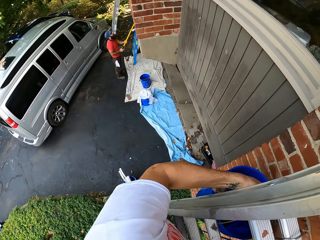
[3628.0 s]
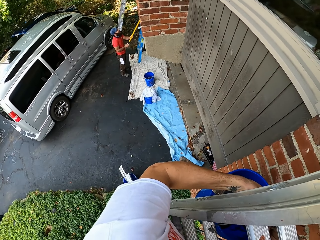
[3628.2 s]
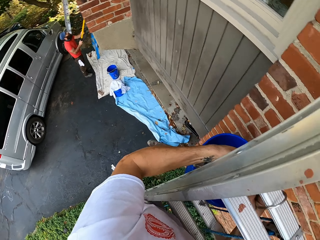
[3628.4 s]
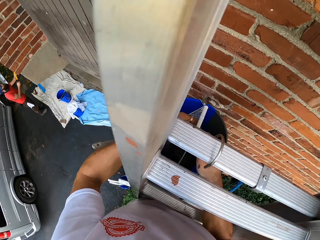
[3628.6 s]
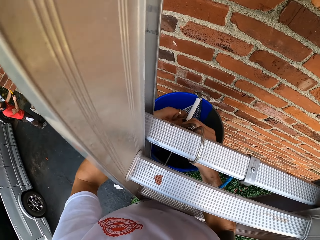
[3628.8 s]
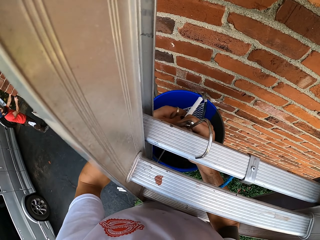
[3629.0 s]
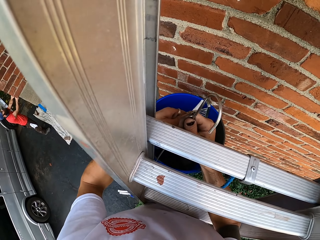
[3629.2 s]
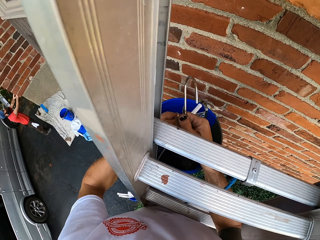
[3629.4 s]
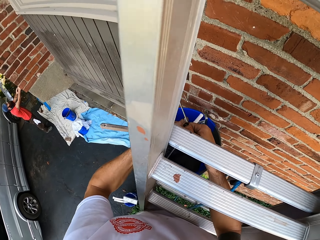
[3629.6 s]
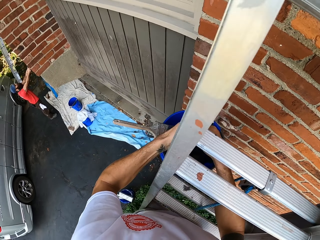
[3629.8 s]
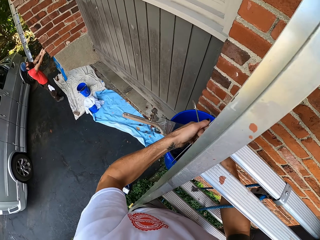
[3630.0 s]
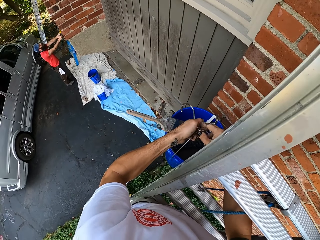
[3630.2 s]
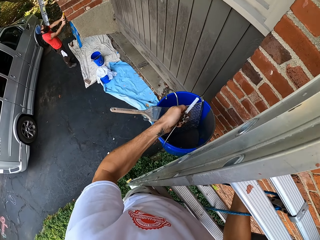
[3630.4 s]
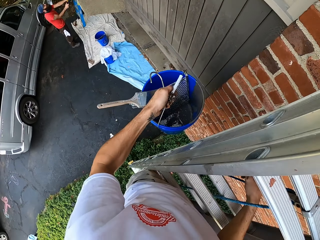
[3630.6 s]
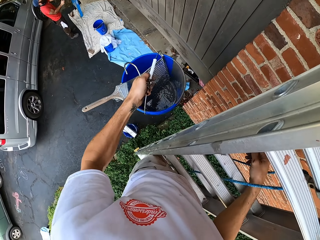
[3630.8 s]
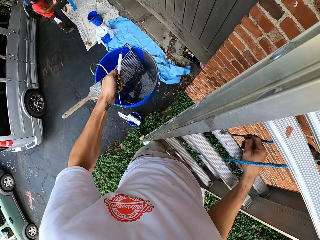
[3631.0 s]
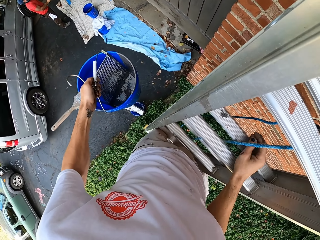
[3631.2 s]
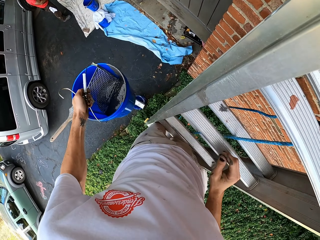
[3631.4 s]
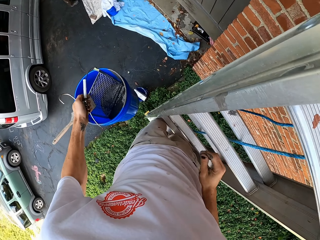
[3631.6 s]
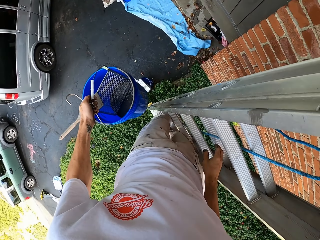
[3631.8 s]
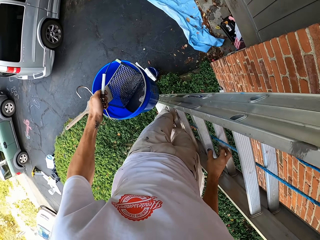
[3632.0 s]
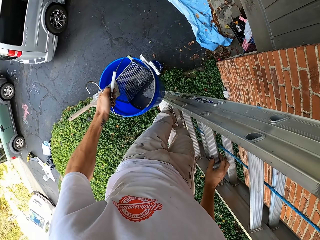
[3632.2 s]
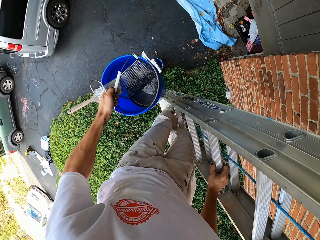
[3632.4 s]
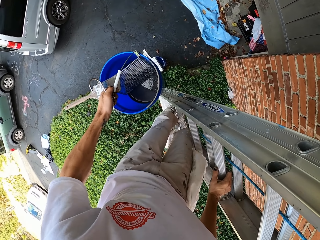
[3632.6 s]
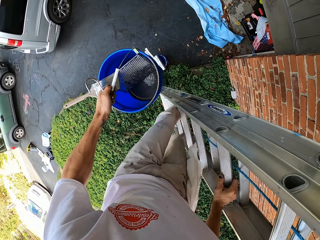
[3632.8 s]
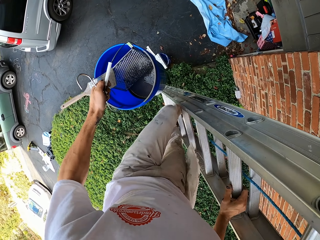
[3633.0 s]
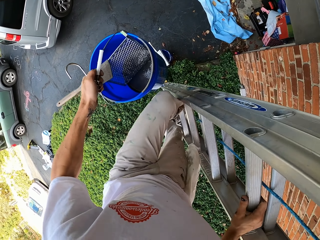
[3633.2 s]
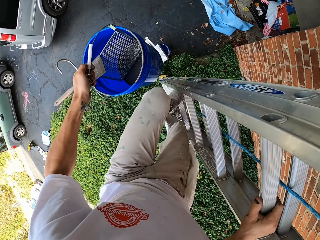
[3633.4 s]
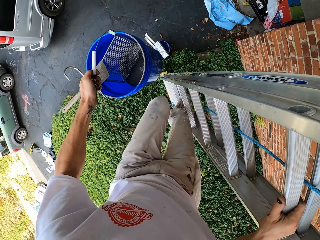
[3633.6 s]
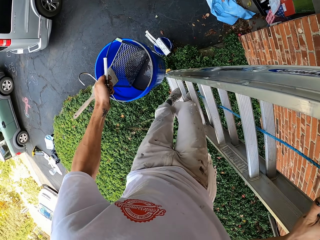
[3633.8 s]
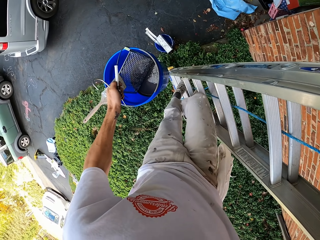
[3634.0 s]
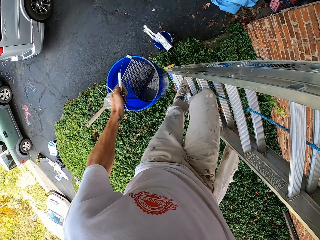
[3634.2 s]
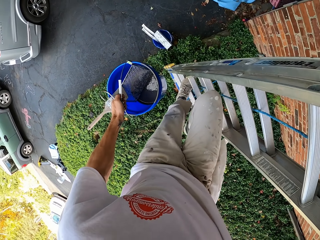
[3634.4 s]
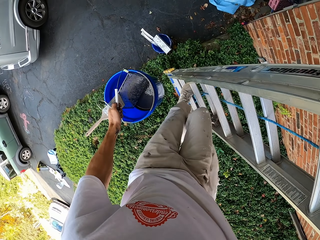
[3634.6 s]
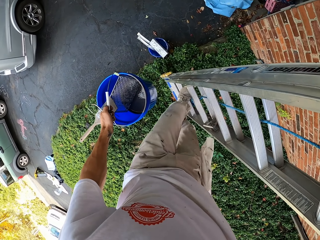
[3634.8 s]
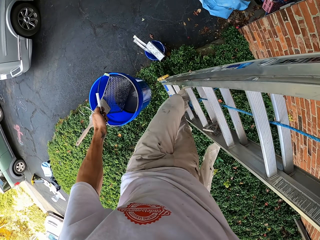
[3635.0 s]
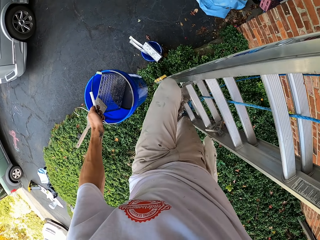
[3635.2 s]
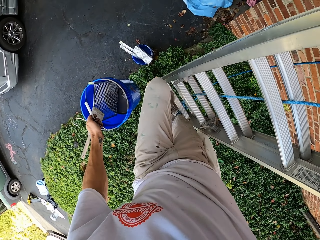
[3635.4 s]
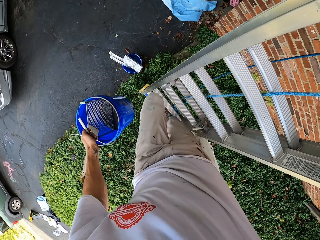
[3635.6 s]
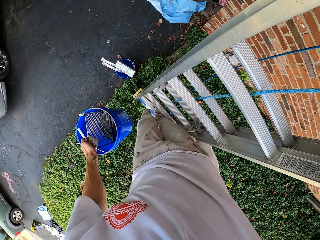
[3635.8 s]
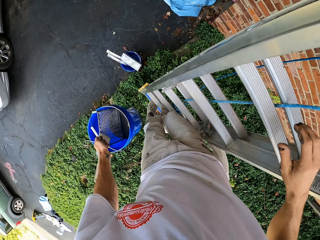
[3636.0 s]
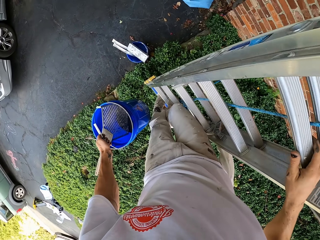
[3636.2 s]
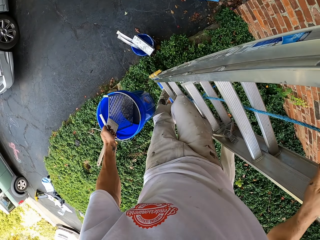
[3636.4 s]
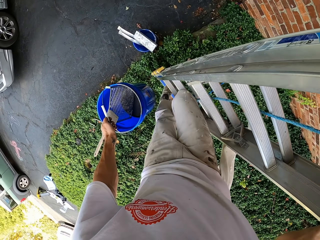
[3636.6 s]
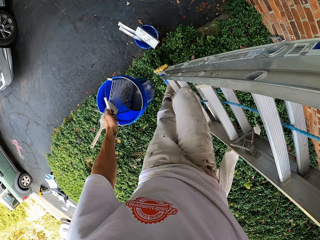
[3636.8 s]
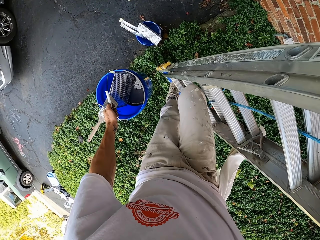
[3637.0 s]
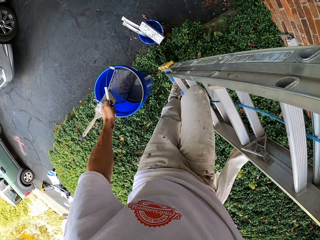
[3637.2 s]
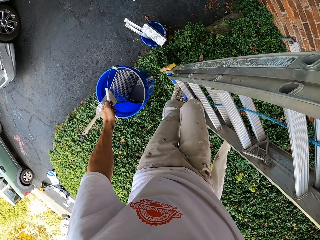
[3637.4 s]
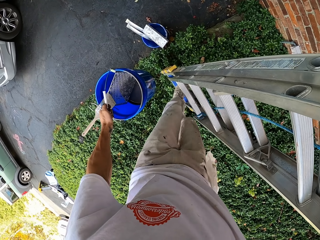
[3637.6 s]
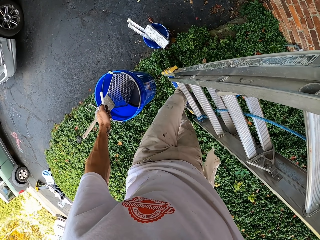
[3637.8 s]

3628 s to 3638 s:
The camera wearer unhooks the bucket from the ladder with the right hand. They pass the bucket to the left hand. They climb down the ladder.

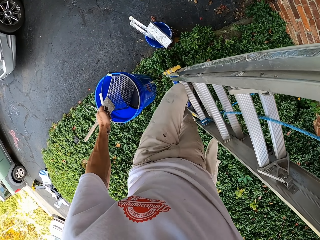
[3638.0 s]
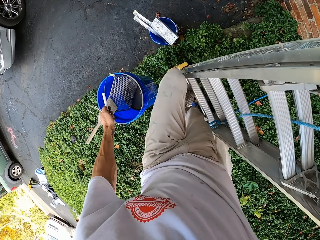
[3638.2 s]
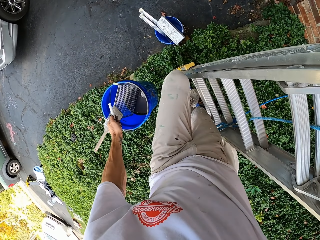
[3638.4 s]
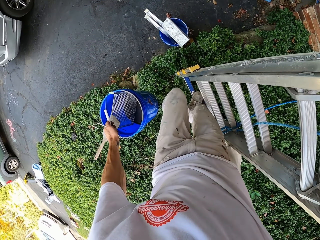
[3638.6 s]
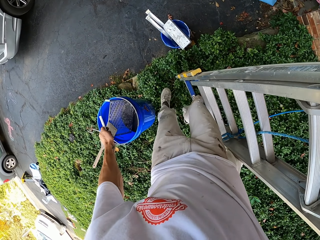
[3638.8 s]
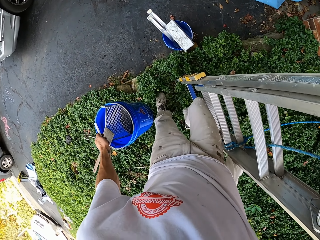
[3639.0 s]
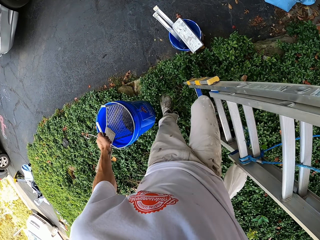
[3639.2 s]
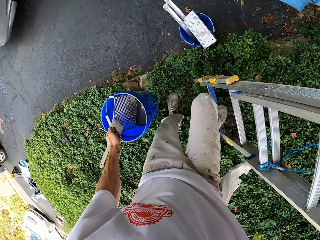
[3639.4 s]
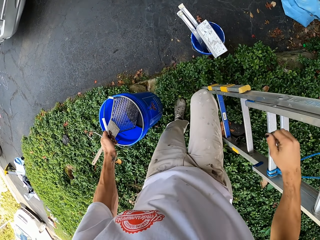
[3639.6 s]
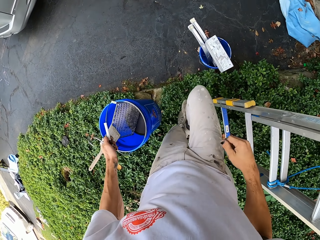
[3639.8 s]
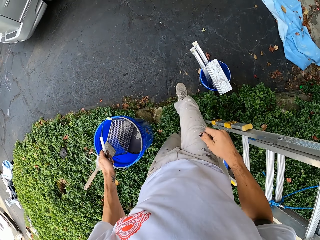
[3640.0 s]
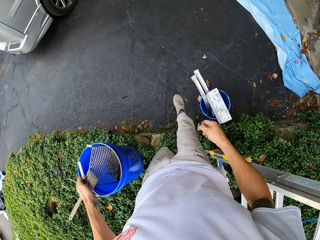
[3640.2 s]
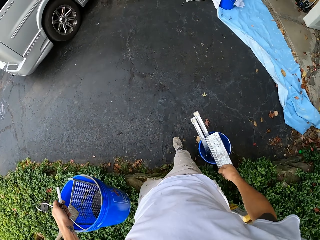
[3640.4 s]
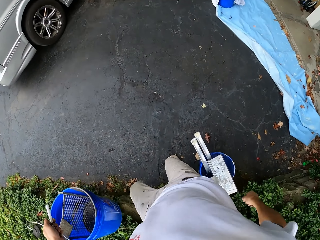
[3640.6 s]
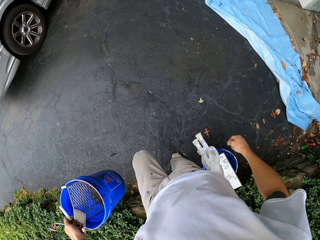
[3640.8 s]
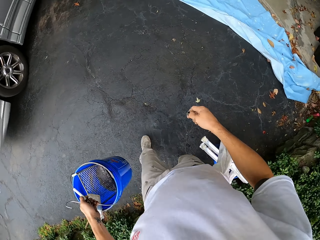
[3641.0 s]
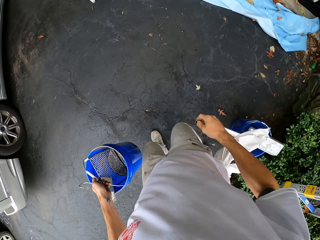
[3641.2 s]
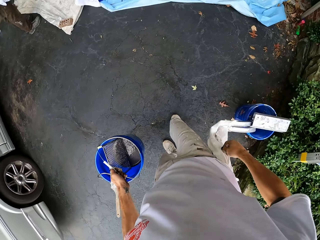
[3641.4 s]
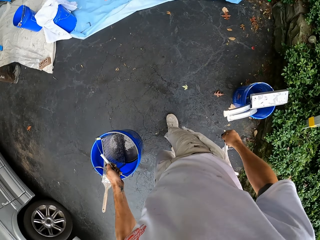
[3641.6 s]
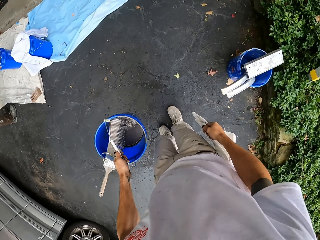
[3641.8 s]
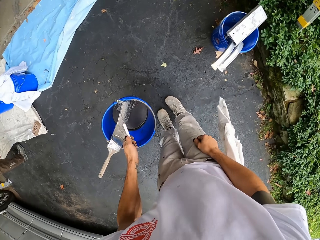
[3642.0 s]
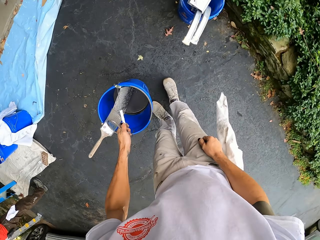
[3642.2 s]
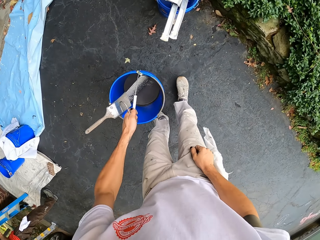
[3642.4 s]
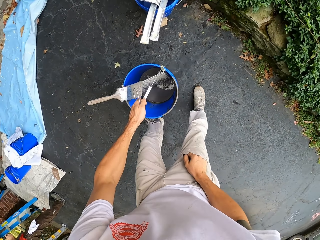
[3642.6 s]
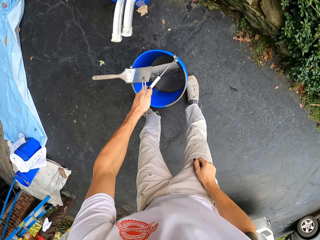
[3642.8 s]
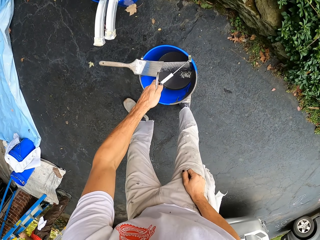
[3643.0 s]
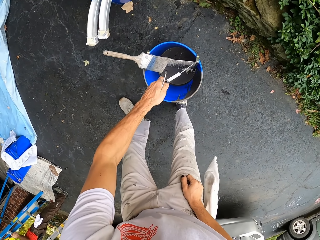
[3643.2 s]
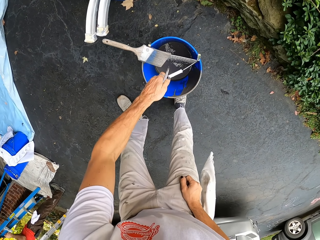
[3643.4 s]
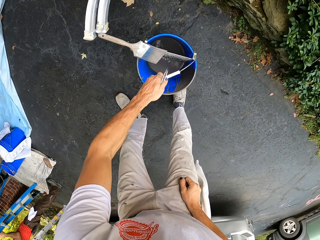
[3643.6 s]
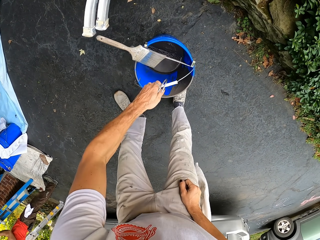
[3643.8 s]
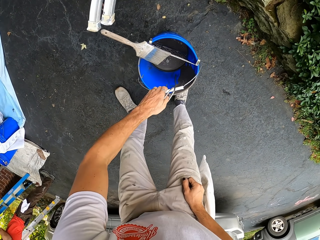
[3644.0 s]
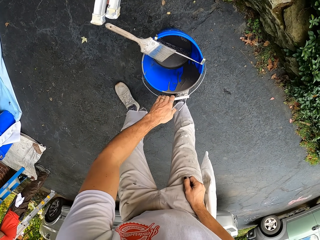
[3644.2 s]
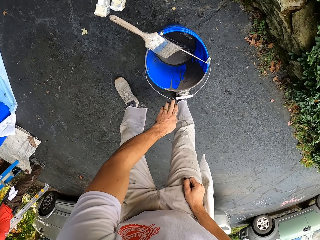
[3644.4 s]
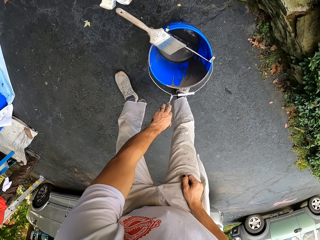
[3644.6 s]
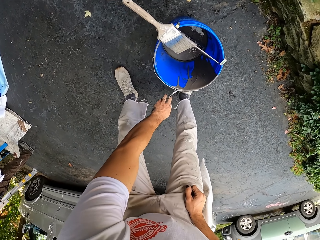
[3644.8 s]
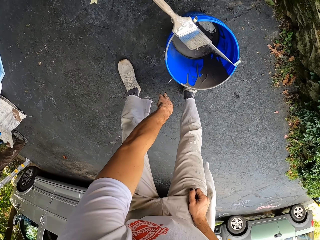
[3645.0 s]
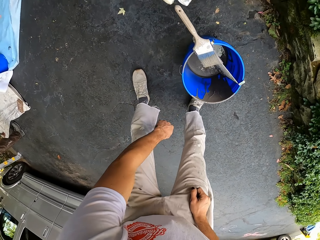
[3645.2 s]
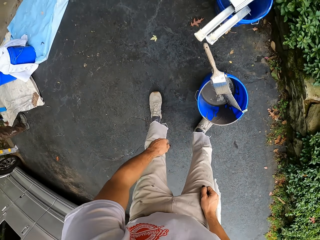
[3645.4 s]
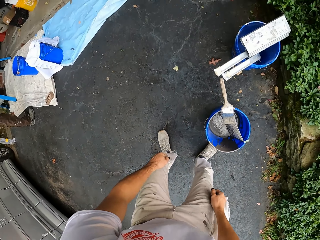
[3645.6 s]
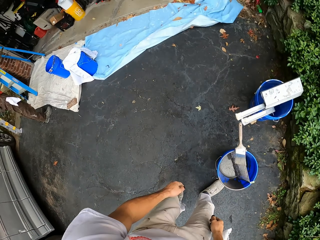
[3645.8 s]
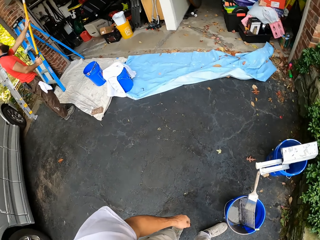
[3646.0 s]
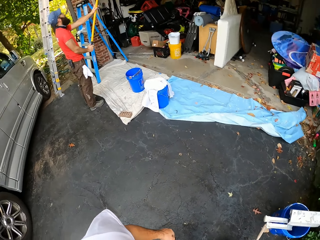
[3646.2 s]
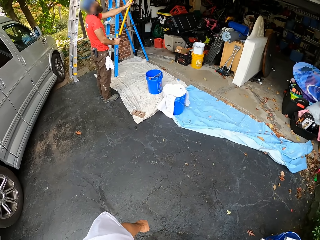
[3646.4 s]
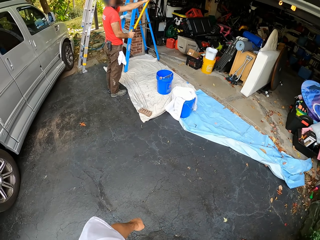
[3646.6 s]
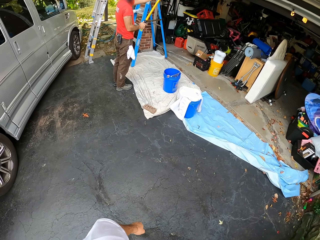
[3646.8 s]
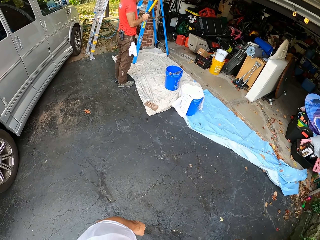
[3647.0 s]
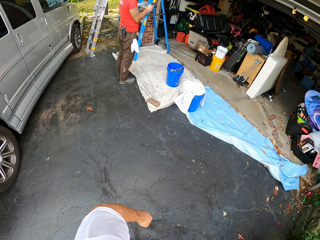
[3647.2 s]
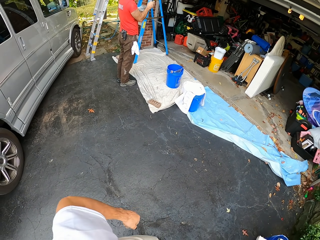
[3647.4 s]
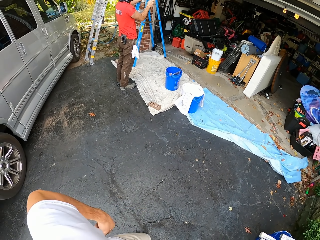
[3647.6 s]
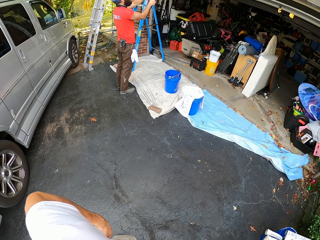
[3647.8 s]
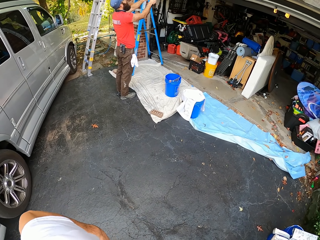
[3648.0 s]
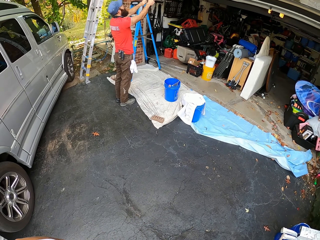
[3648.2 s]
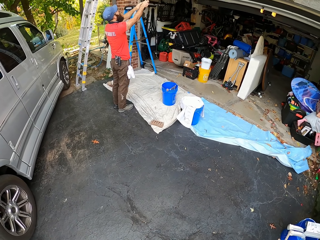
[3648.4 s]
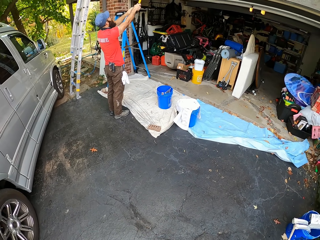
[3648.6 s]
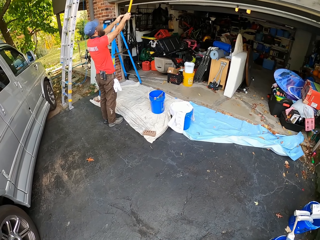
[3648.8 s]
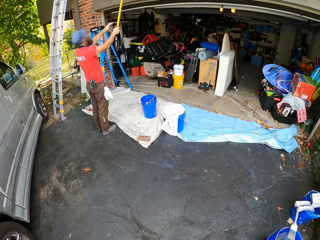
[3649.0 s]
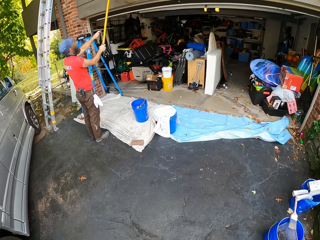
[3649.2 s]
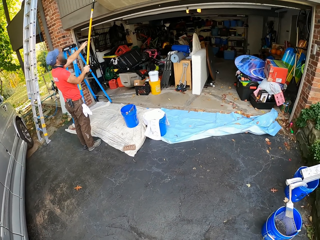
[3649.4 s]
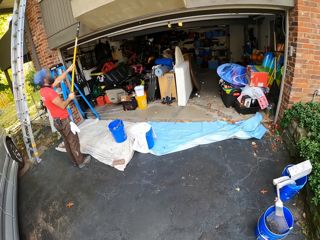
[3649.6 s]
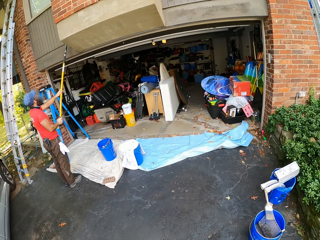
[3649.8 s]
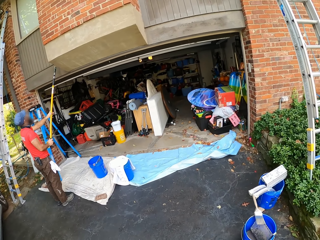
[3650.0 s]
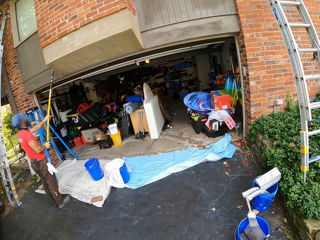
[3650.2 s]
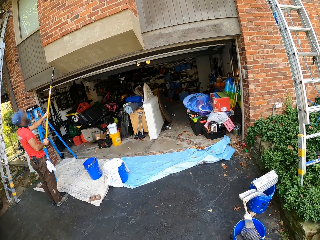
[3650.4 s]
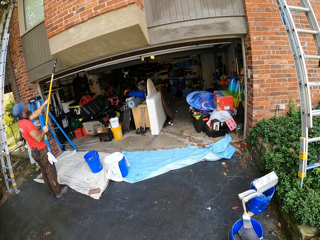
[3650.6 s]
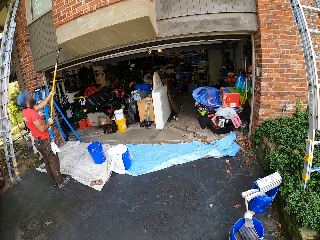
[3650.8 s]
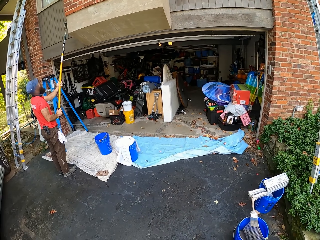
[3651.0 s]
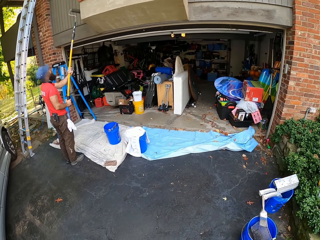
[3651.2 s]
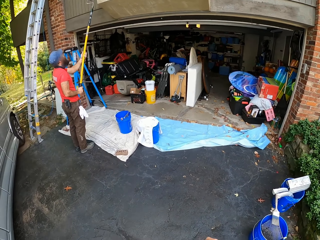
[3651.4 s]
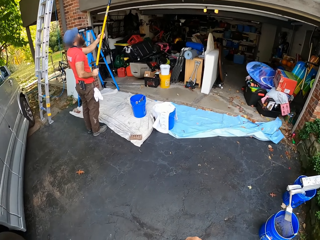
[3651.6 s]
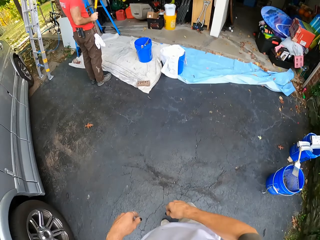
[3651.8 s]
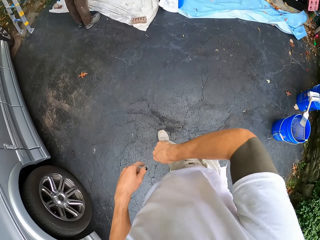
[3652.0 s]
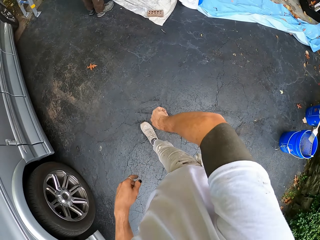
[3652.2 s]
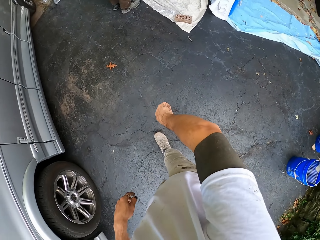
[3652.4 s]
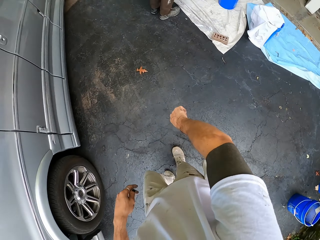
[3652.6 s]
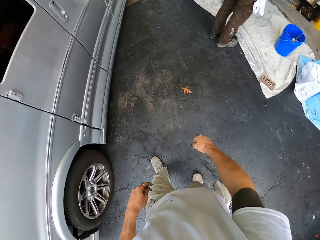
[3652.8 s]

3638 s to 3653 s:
The camera wearer walks around. They make a step down. They put down the bucket. They rise up and look around. A person paints the wall with a roller. The camera wearer stands for a while.
